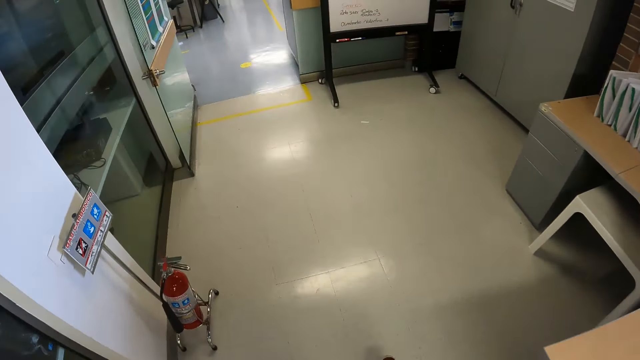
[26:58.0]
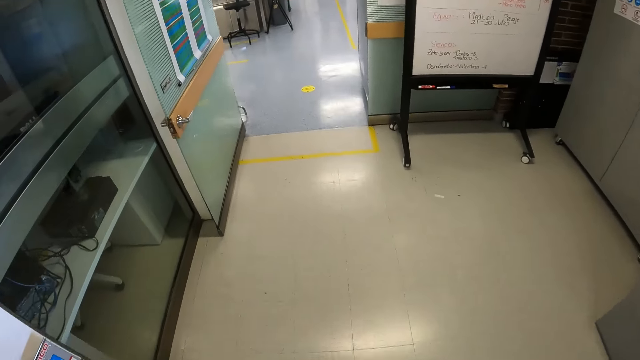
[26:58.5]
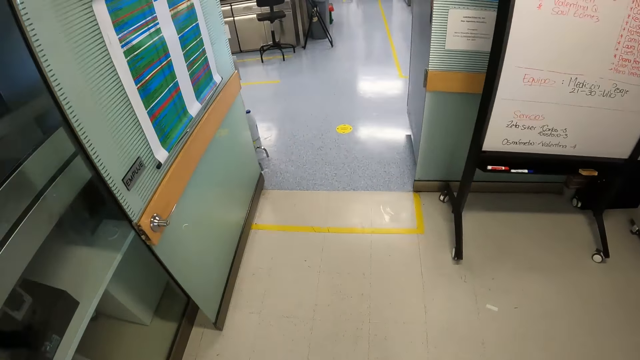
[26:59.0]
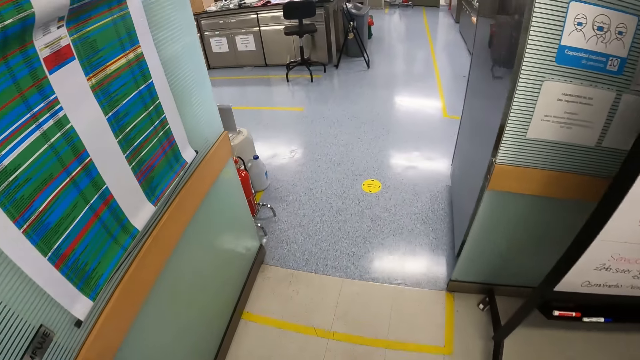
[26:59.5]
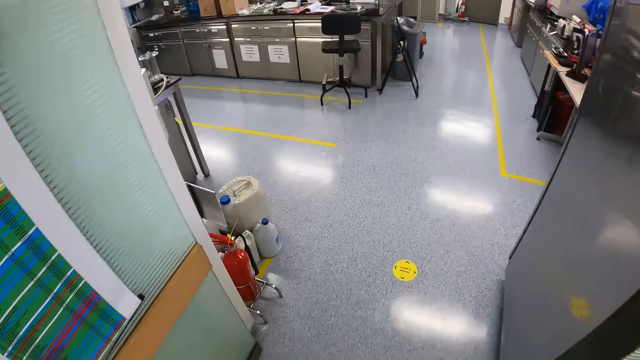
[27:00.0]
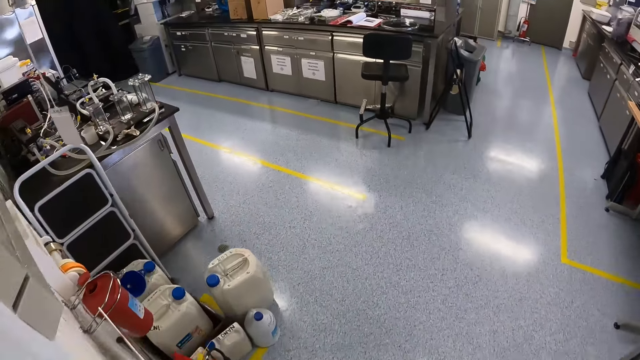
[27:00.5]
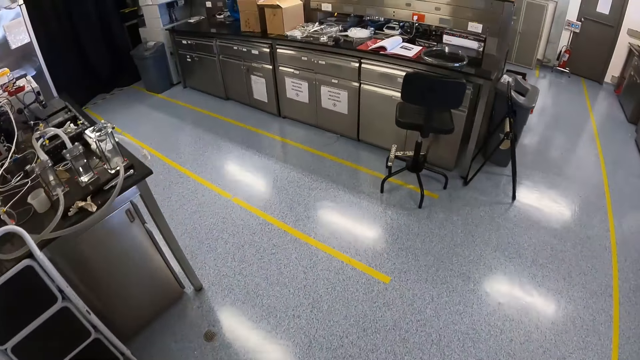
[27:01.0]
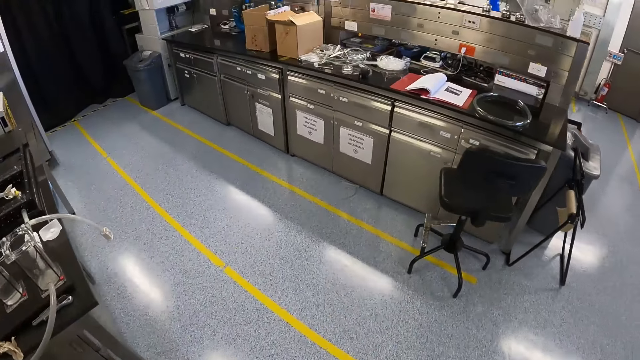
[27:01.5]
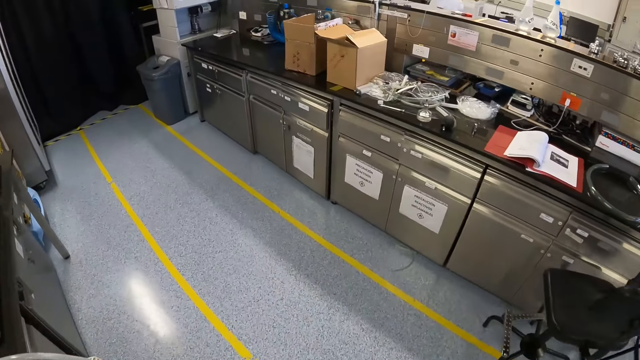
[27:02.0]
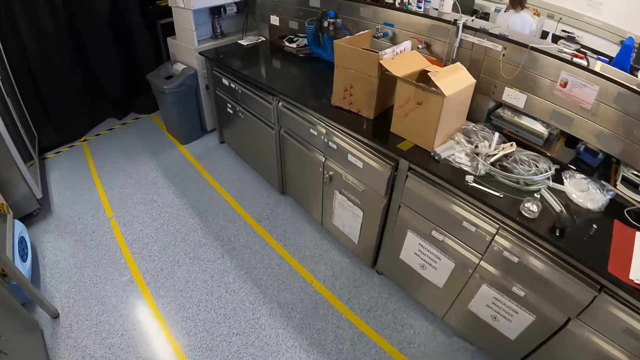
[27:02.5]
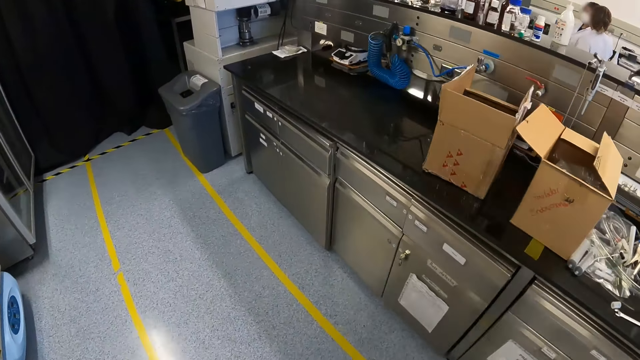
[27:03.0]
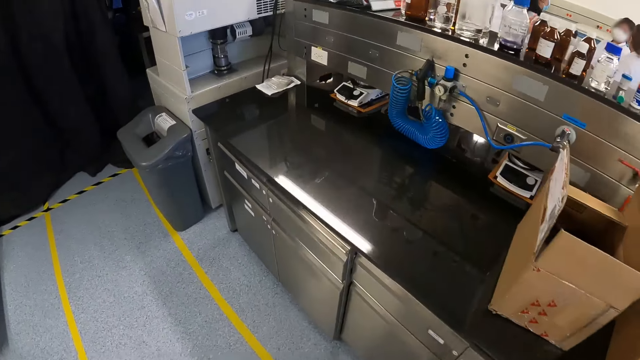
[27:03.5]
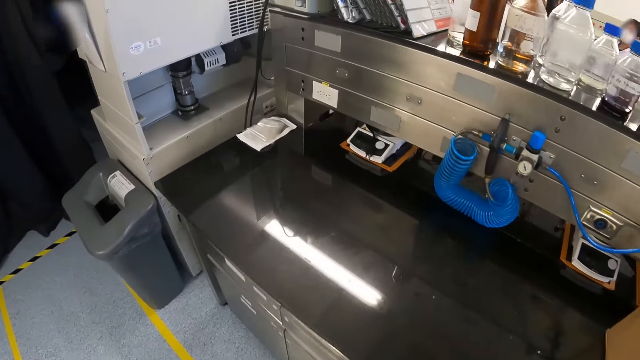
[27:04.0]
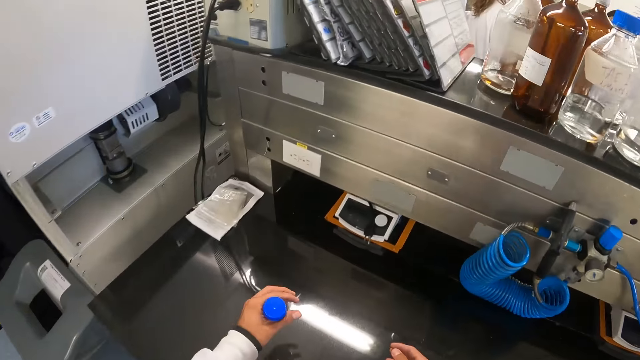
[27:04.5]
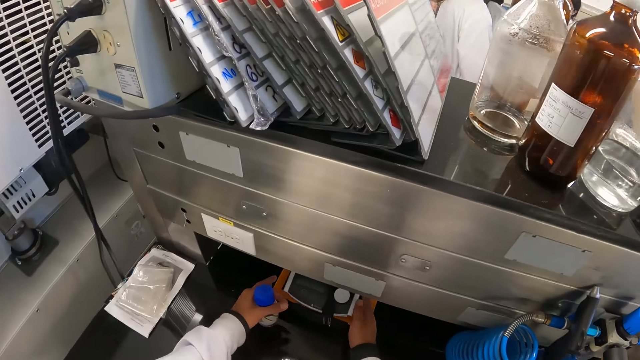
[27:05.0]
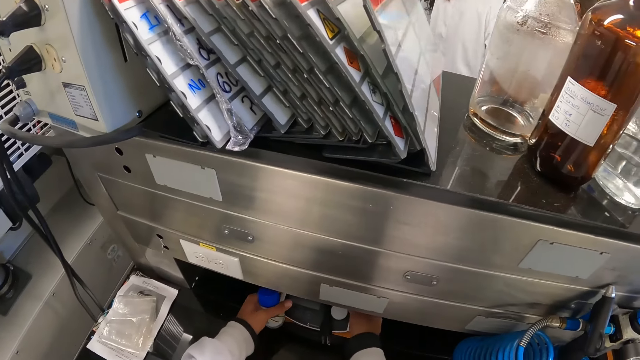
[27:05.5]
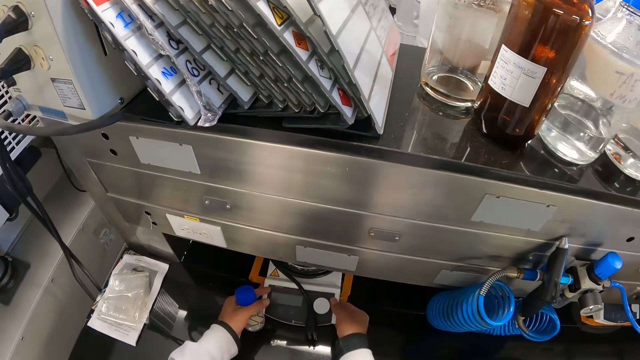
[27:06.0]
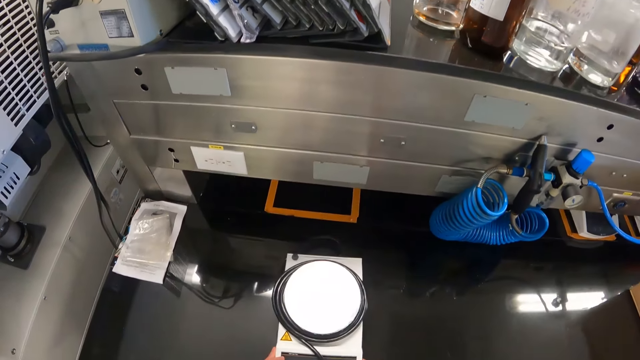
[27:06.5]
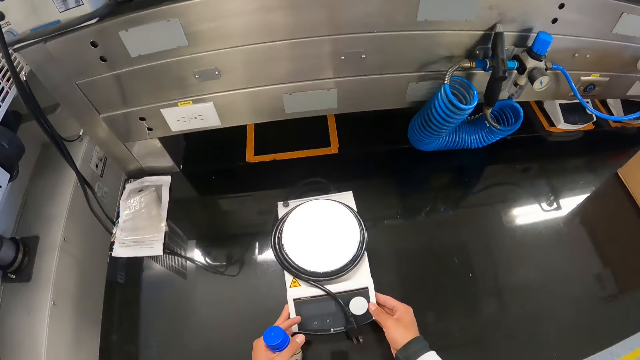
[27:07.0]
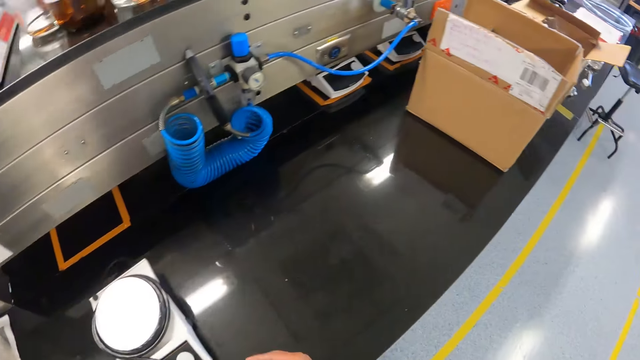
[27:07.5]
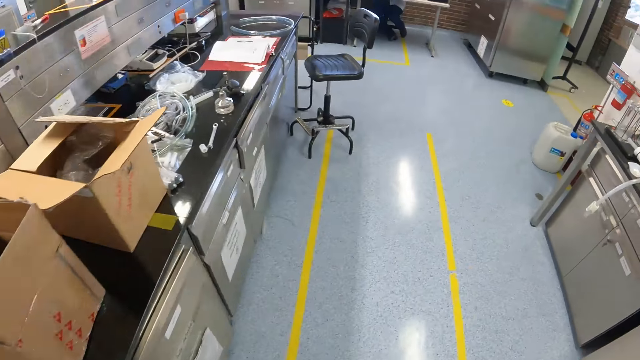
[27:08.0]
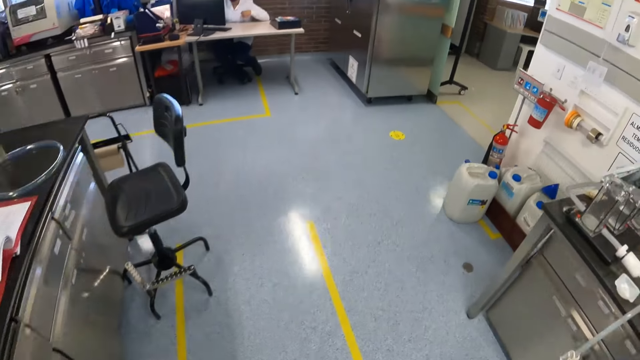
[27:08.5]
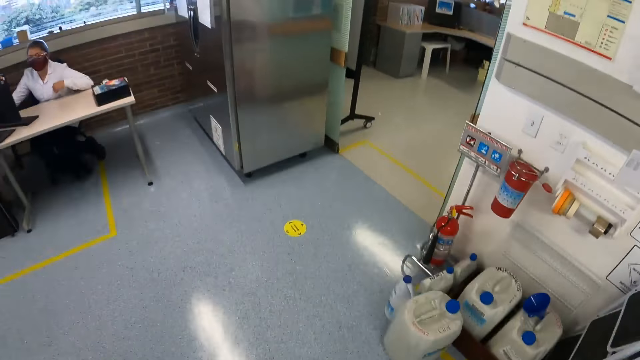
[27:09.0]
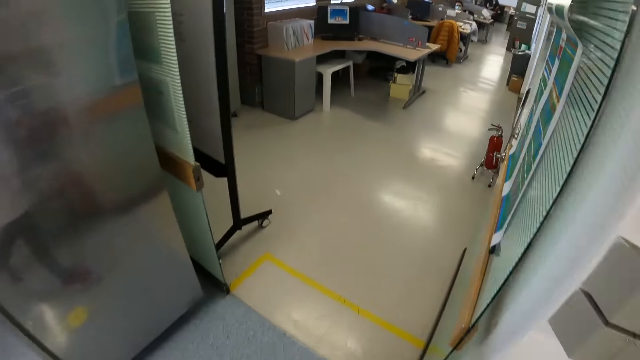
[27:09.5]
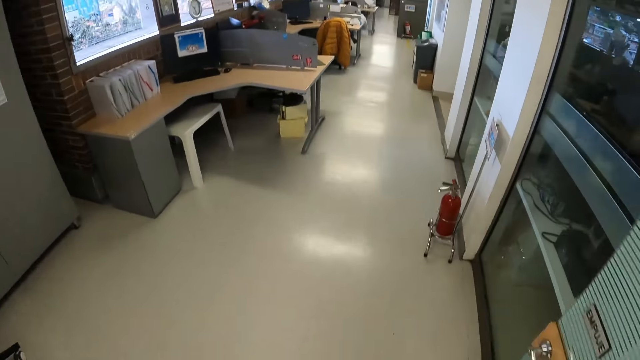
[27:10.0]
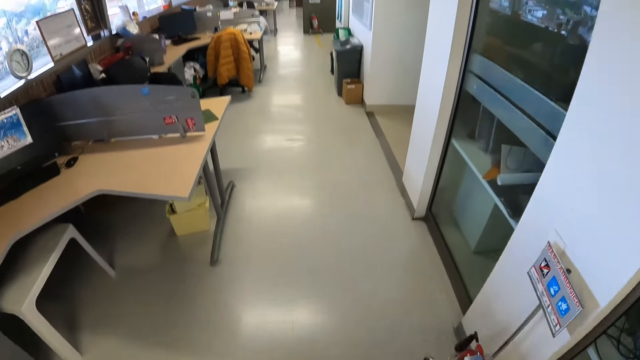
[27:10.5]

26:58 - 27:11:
The camera wearer pulls out a scale from a cabinet with his hands. He drops the scale on the cabinet. He moves away from the cabinet. He walks around.

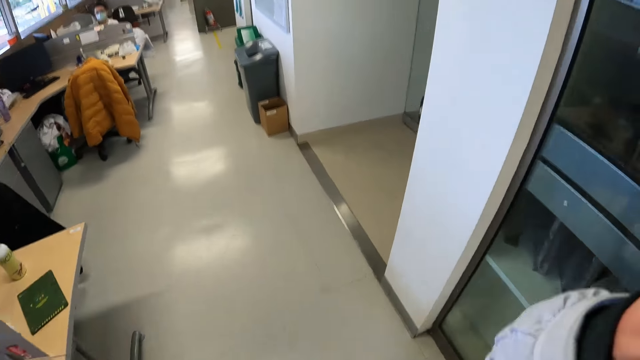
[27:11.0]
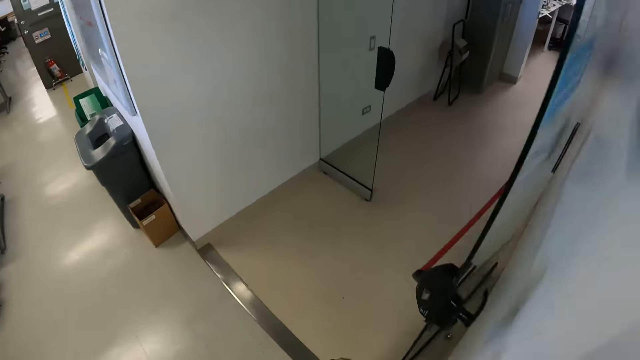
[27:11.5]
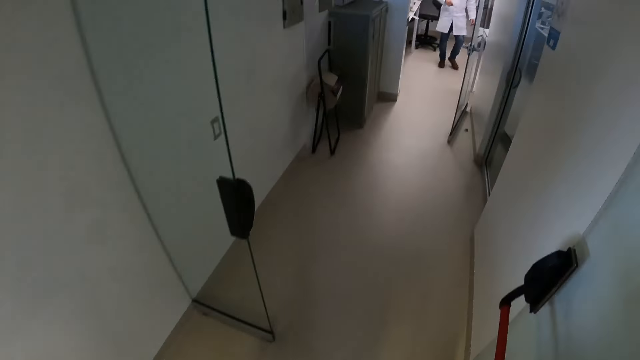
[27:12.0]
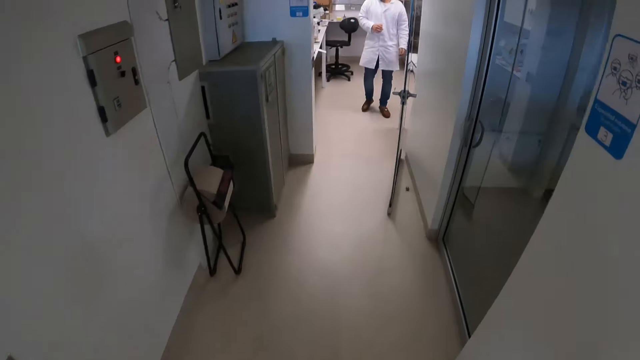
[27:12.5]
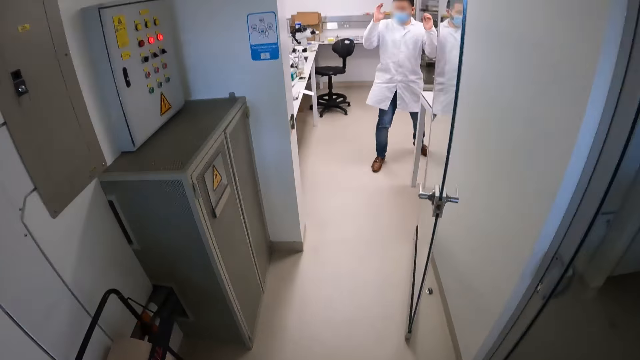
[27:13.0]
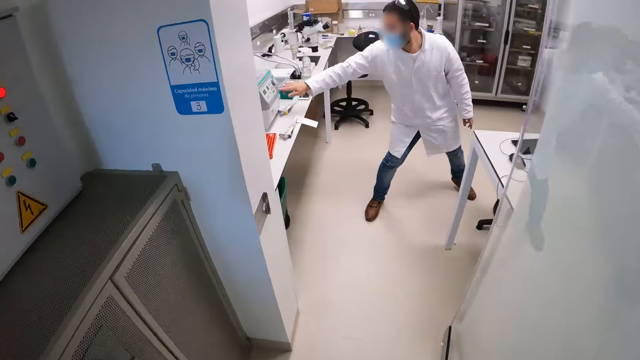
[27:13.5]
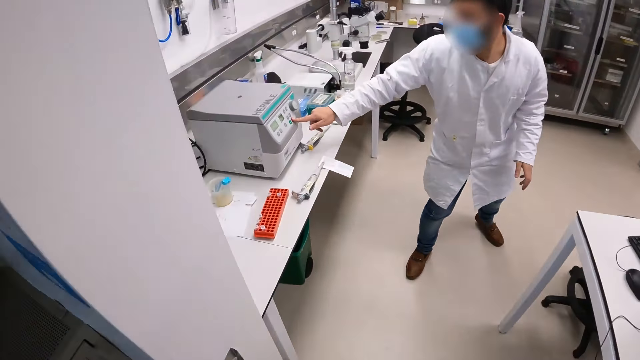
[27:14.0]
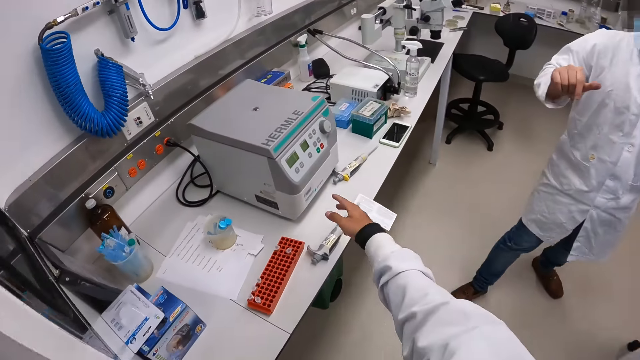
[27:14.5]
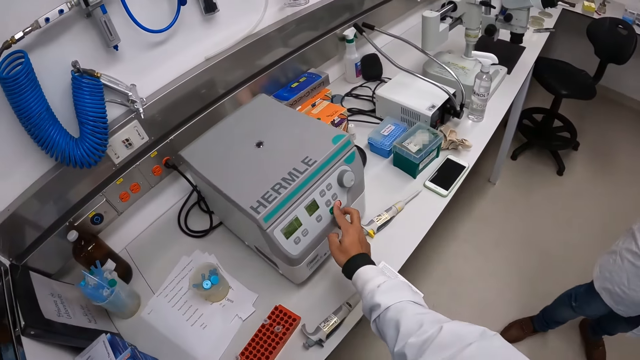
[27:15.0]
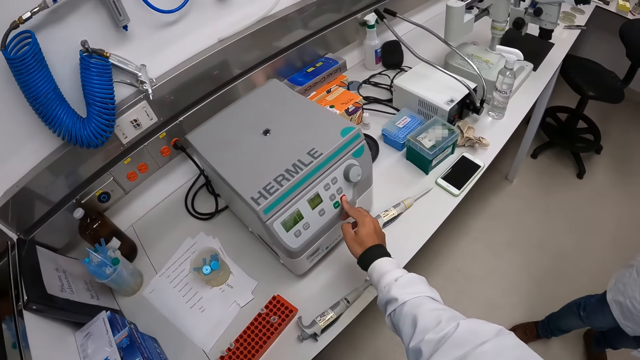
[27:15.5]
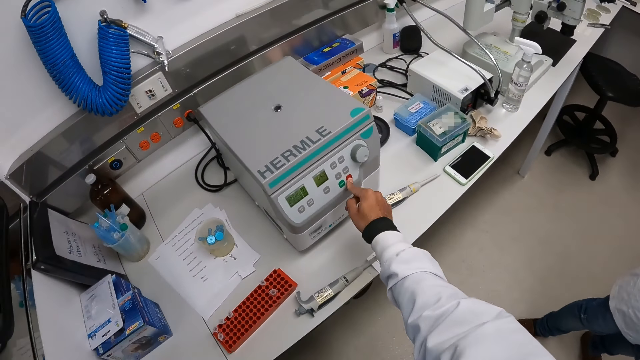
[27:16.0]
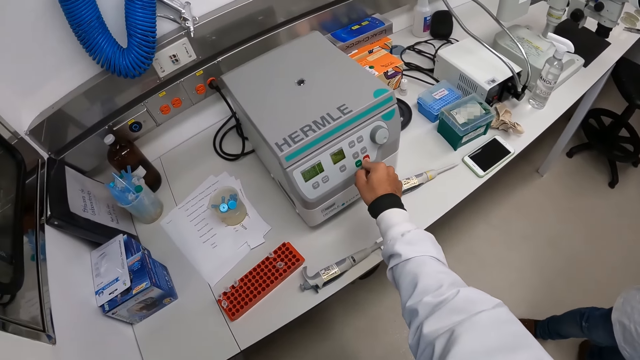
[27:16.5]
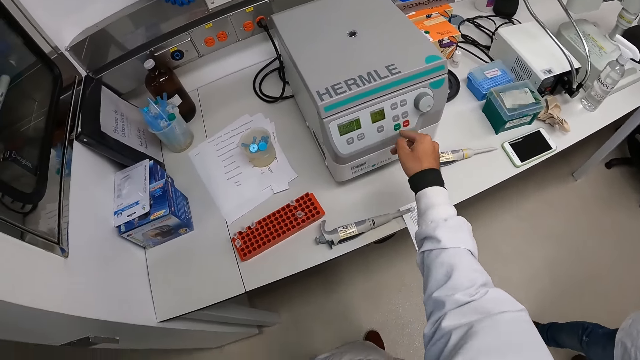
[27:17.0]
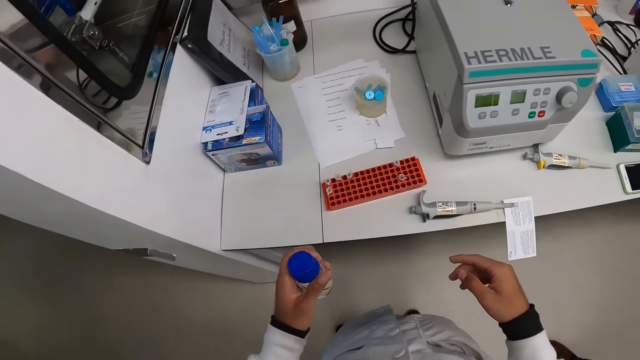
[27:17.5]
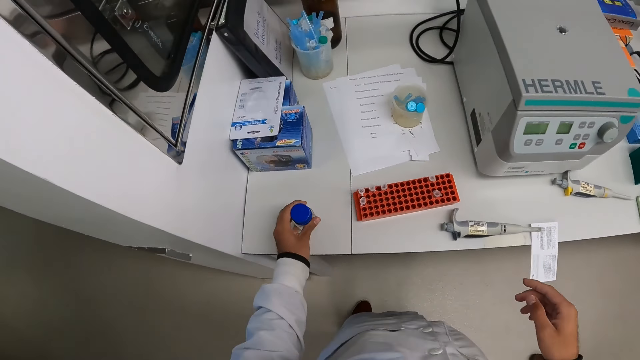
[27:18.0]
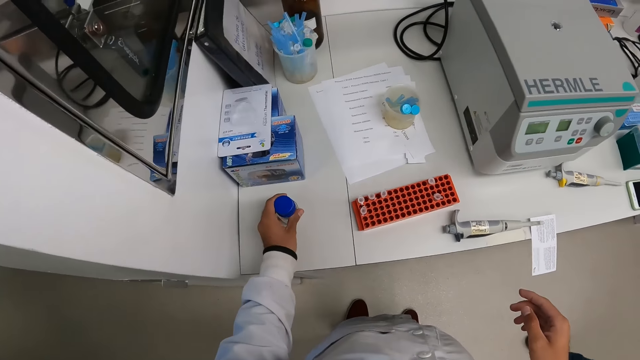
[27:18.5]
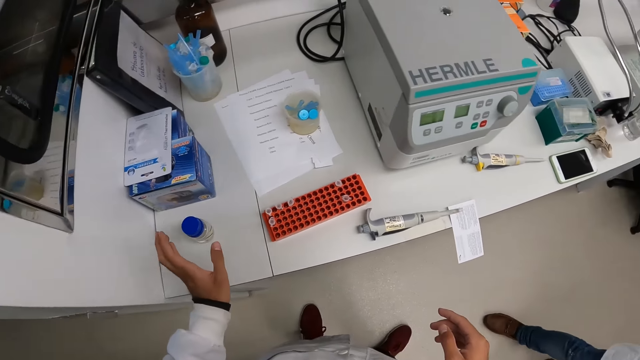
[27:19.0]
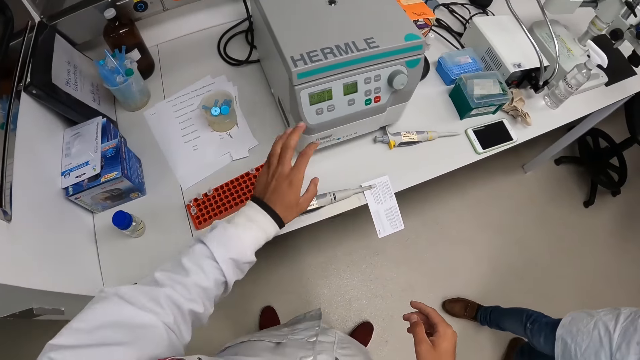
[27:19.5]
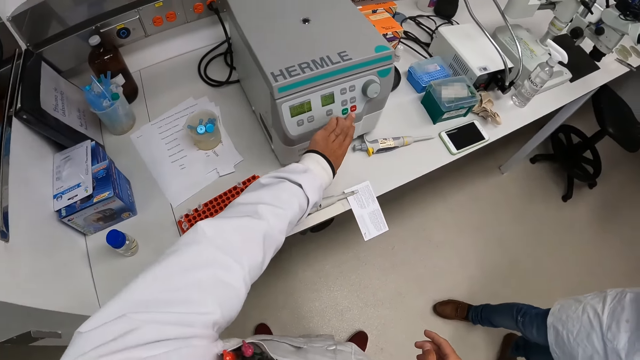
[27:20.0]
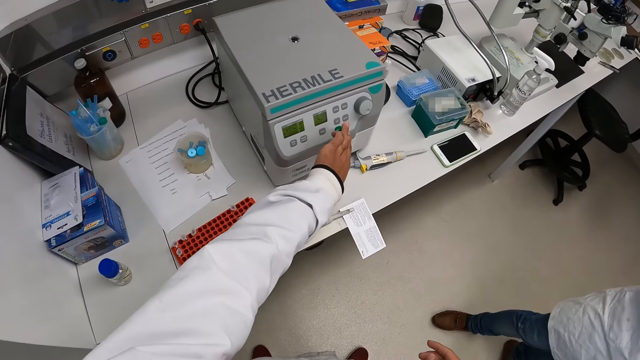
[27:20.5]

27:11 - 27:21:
The camera wearer rushes into the lab. A man presses the control button of the centrifuge with his right index finger. The camera wearer presses the control buttons of the centrifuge with his right index finger. He operates the centrifuge machine with his right hand. He drops a bottle in his left hand on a laboratory table. He presses buttons on the Hermle centrifuge.
